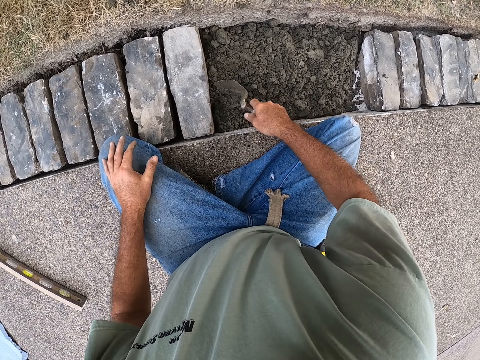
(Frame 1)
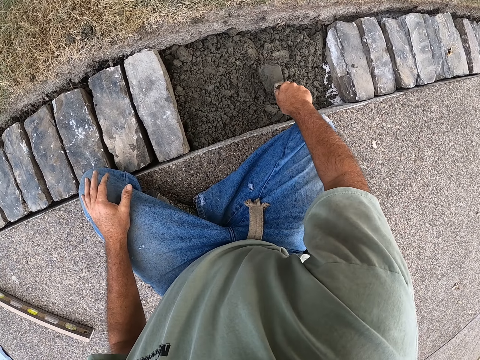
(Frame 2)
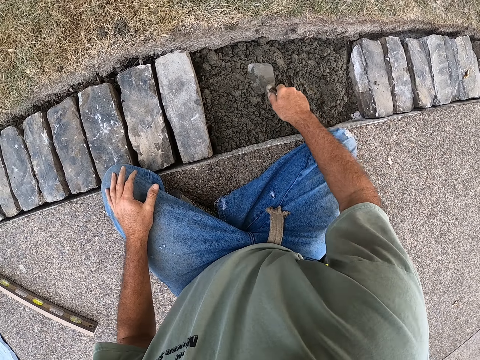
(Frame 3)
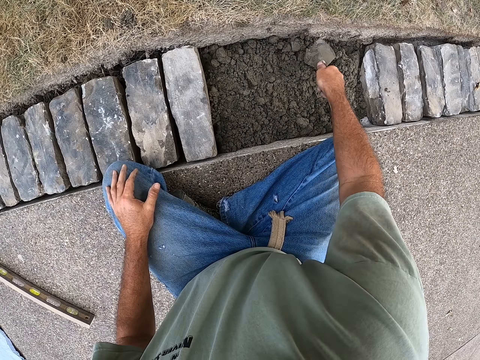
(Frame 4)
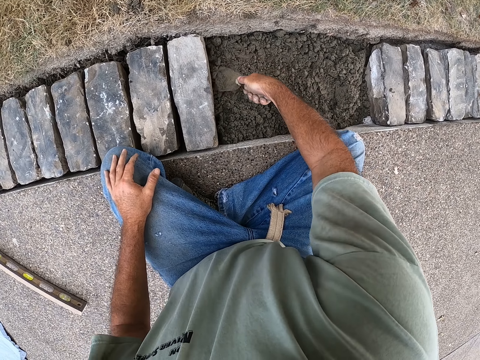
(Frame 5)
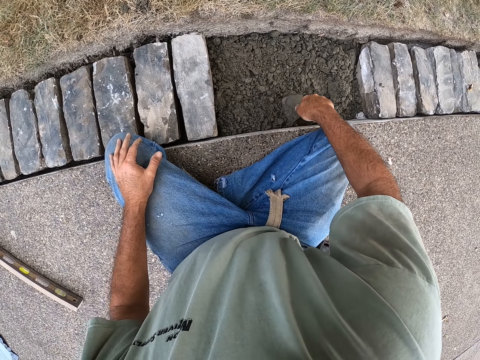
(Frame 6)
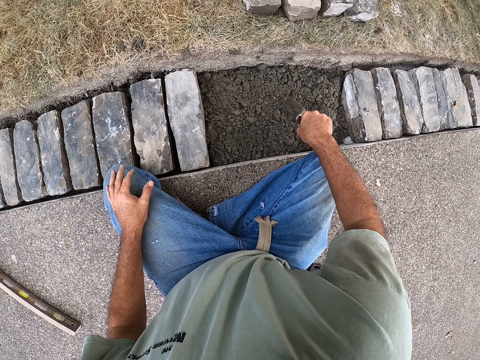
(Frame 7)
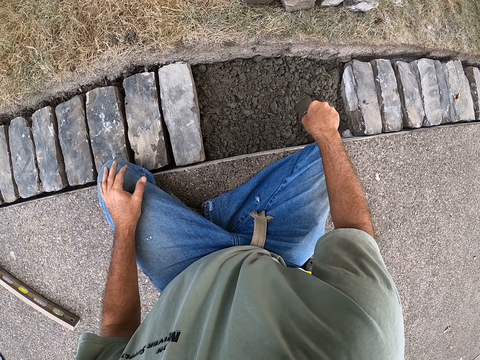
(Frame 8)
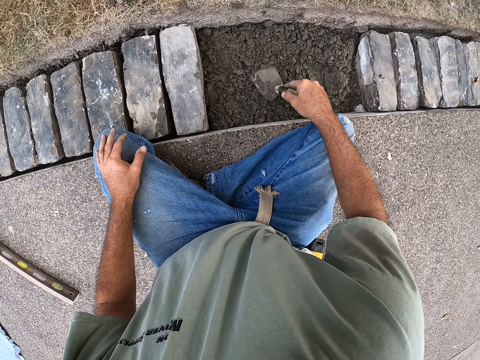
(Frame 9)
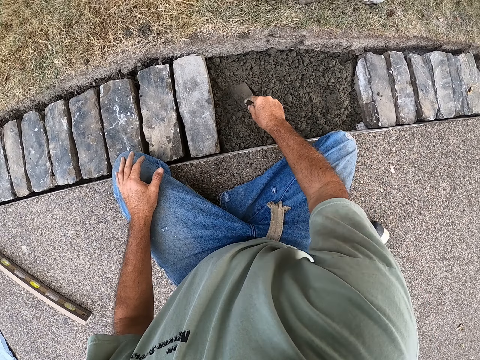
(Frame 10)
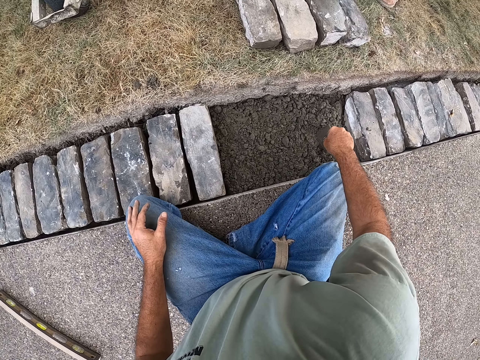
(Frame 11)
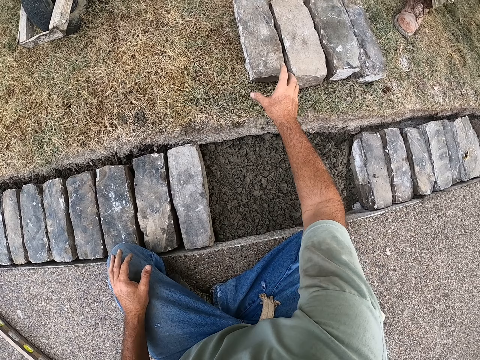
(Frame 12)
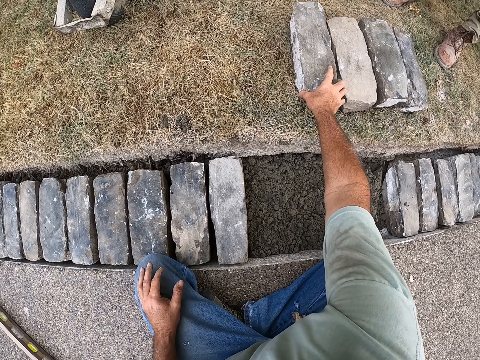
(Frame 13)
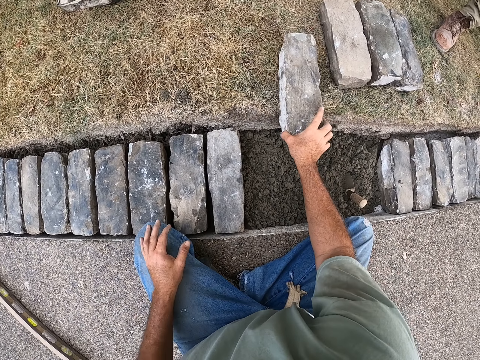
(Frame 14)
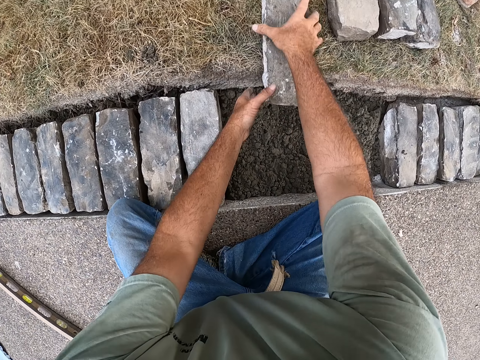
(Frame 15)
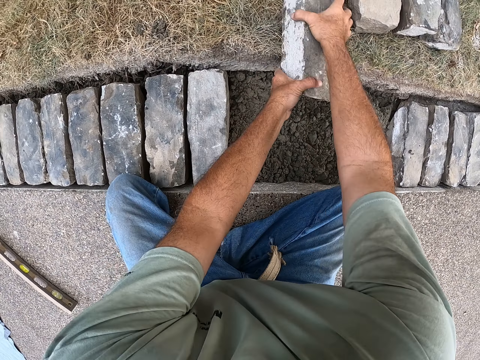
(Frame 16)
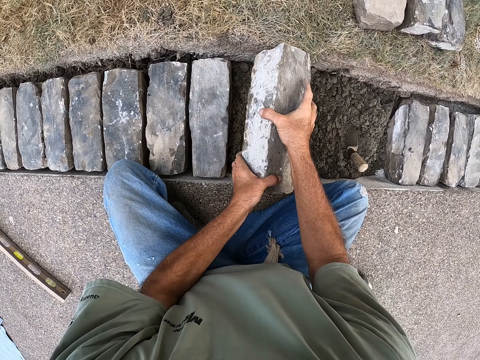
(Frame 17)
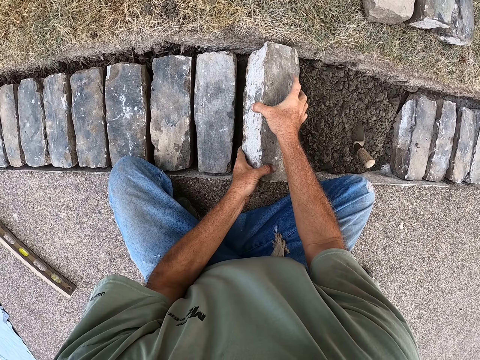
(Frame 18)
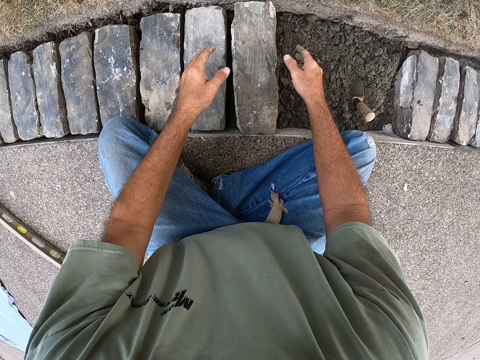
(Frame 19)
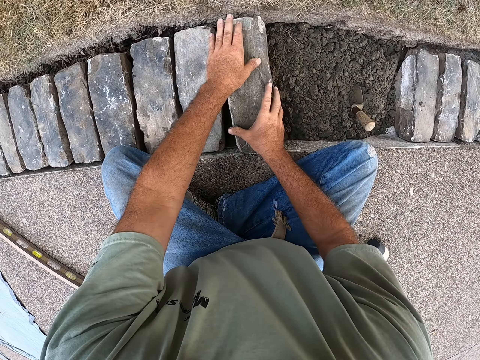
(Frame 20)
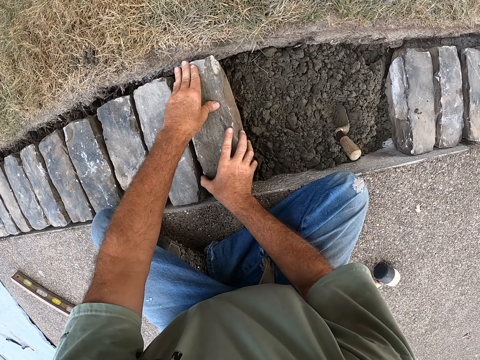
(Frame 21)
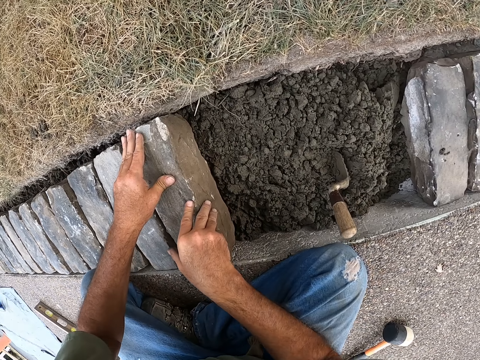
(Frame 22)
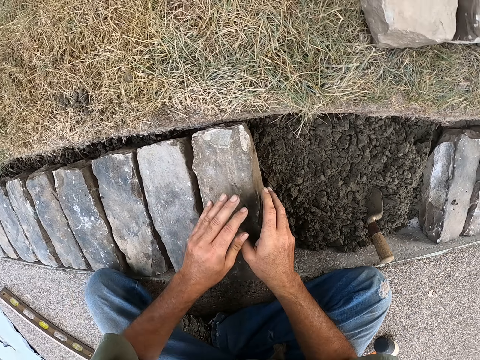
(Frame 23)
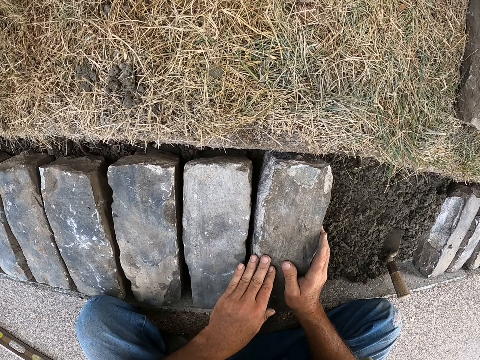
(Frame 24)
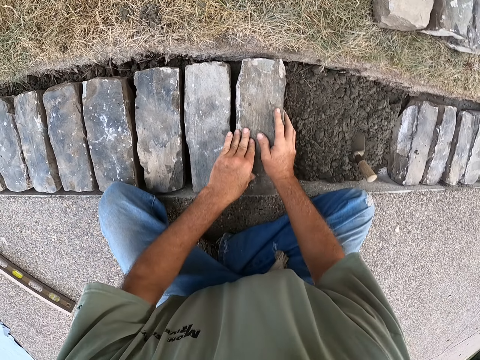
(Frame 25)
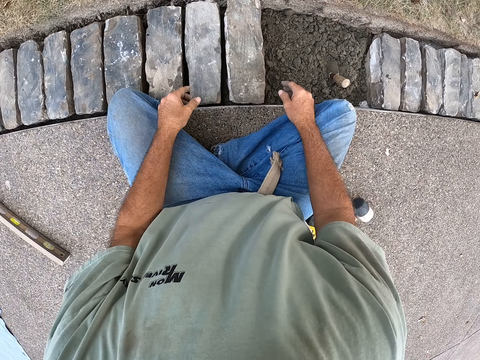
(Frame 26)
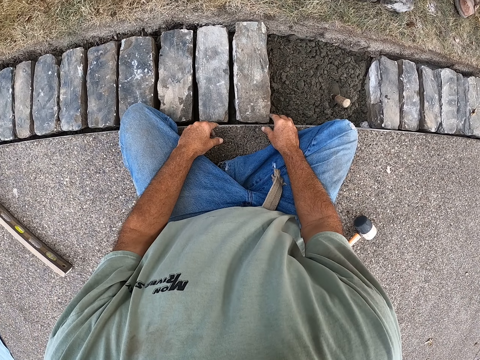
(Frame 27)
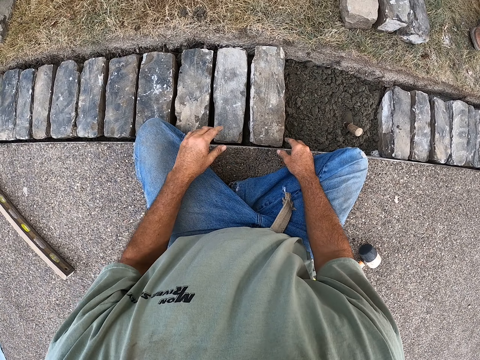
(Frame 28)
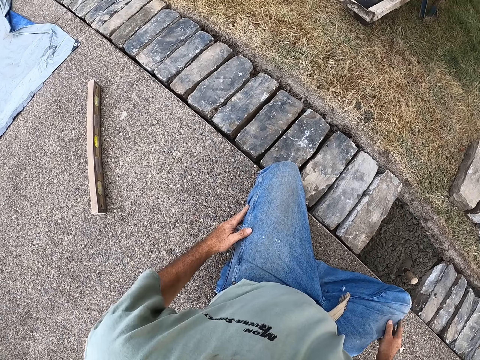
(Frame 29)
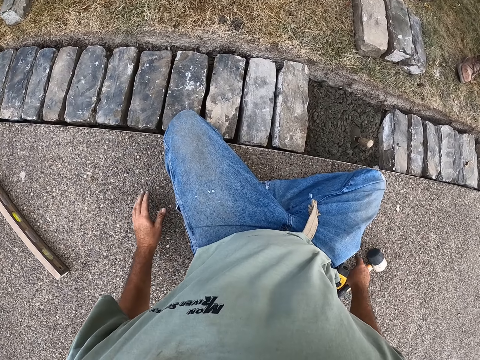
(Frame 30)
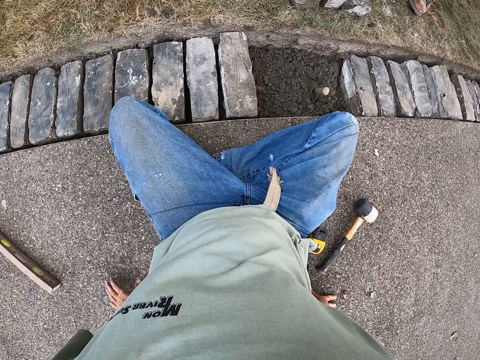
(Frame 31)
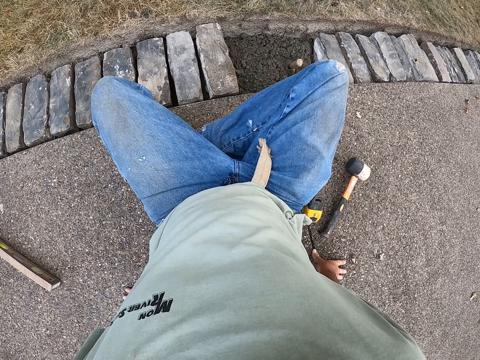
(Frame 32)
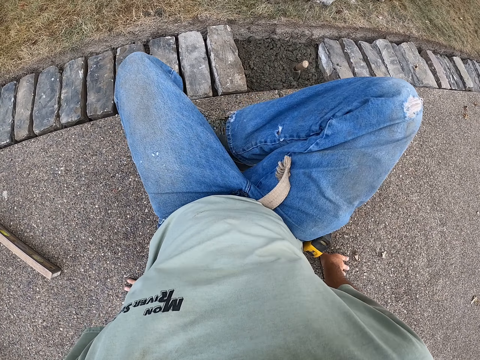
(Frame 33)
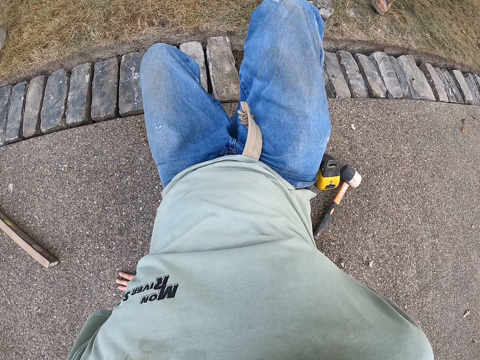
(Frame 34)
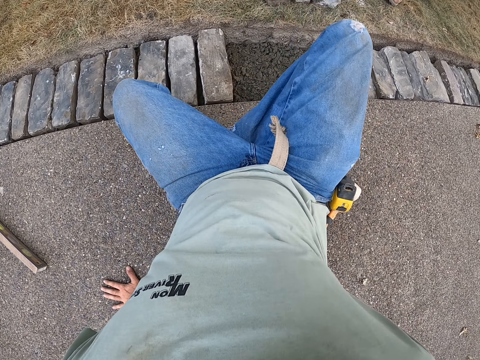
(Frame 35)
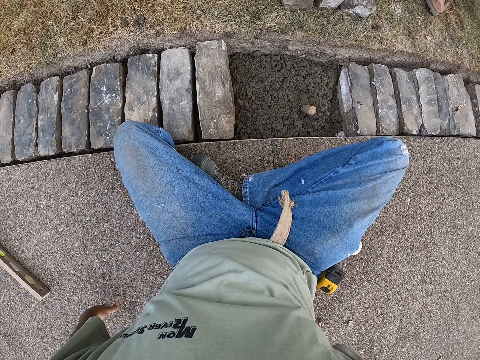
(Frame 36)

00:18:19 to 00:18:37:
The camera wearer levels the ballast with a trowel. They put the trowel on the ballast. They pull a concrete block with the right hand from the ground. They pull the concrete block with both hands. They put the concrete block on the ballast. They push the concrete block on the ballast. They move the hands. They stretch a little.

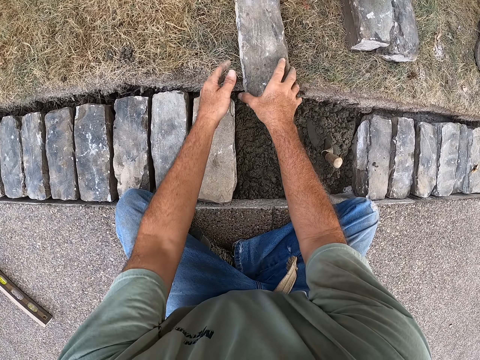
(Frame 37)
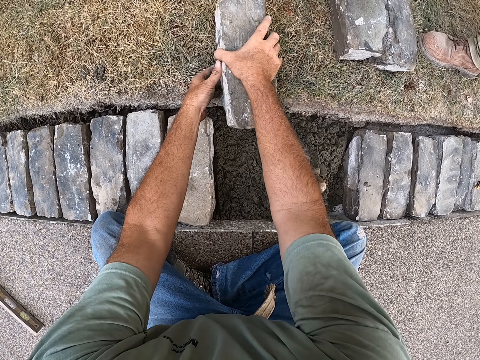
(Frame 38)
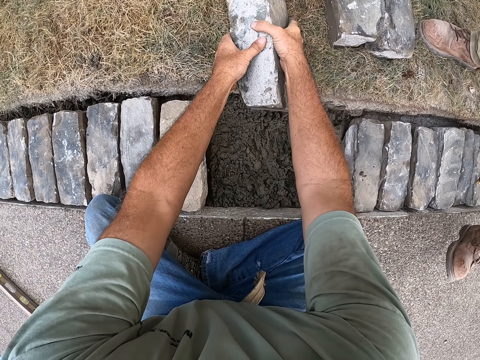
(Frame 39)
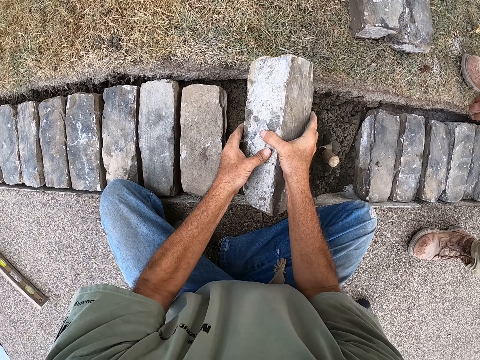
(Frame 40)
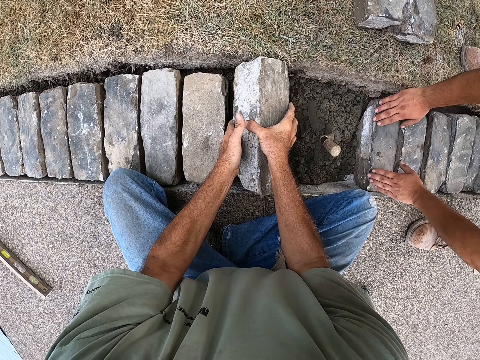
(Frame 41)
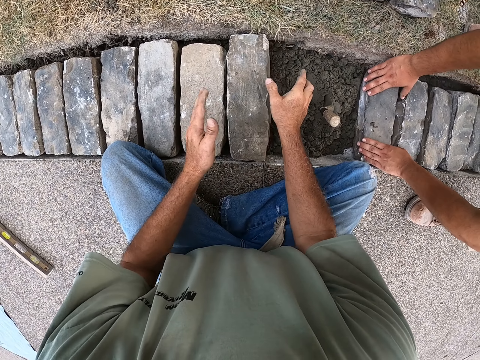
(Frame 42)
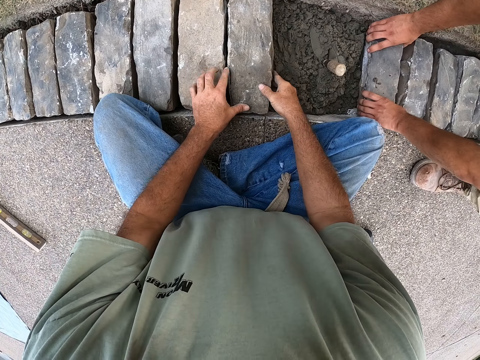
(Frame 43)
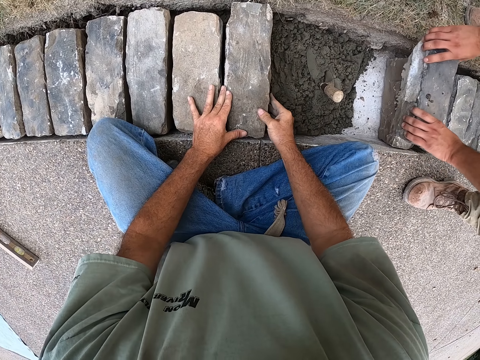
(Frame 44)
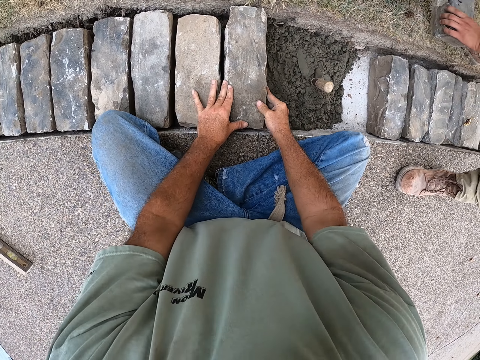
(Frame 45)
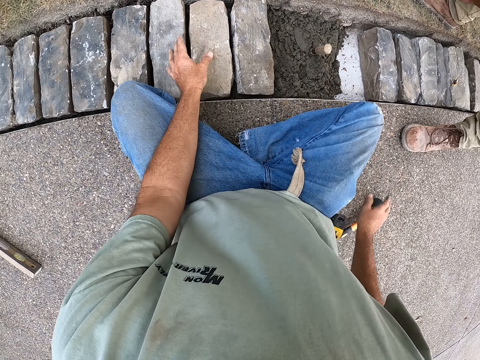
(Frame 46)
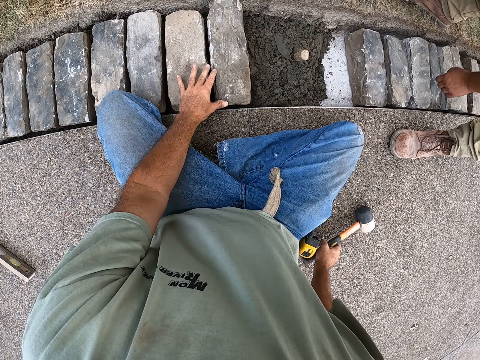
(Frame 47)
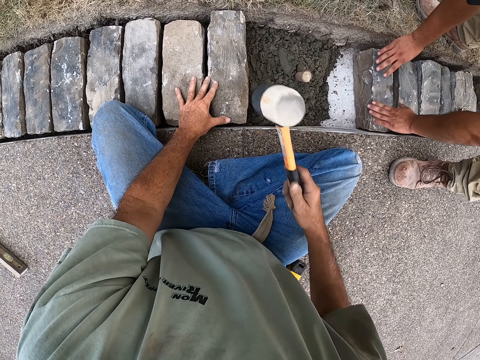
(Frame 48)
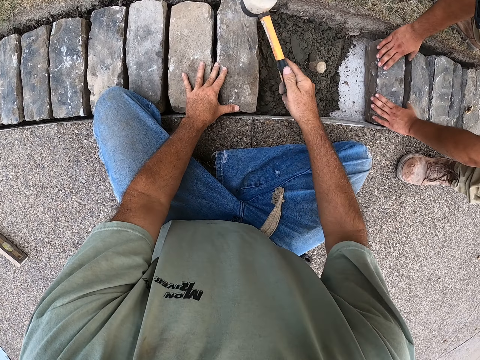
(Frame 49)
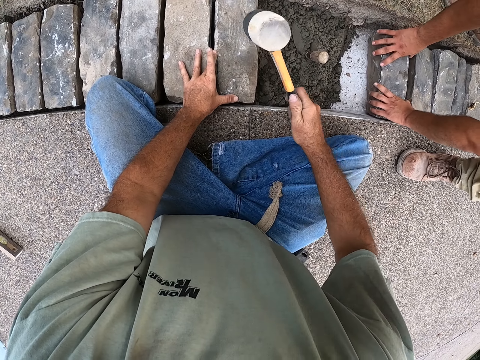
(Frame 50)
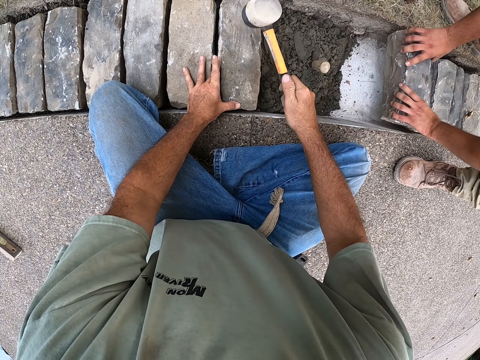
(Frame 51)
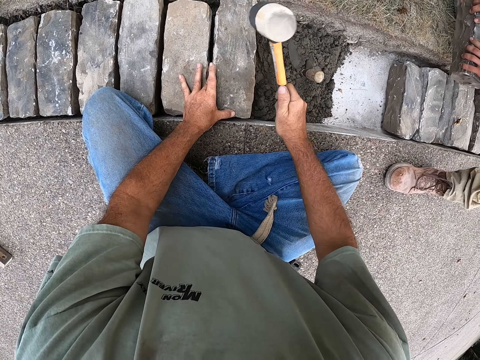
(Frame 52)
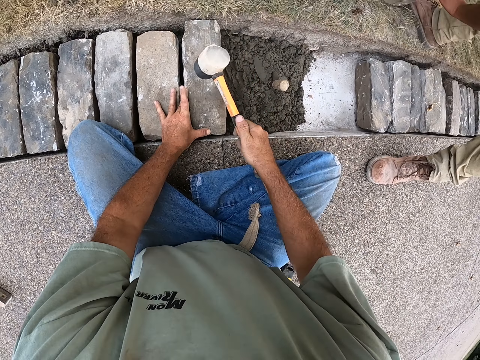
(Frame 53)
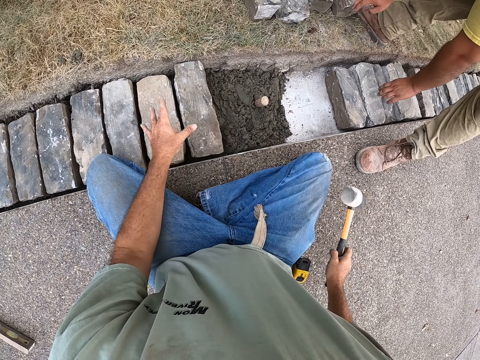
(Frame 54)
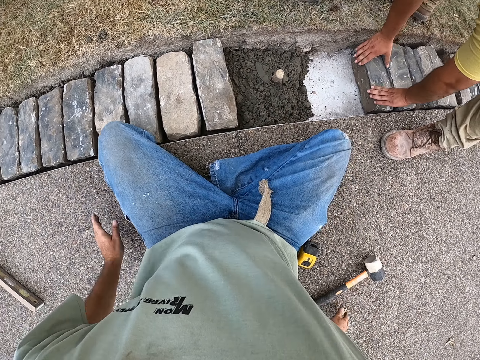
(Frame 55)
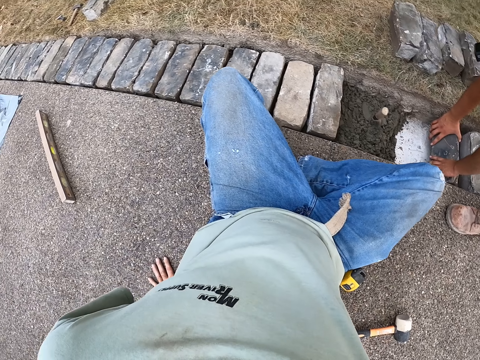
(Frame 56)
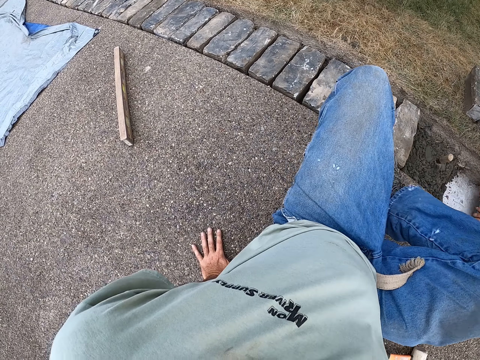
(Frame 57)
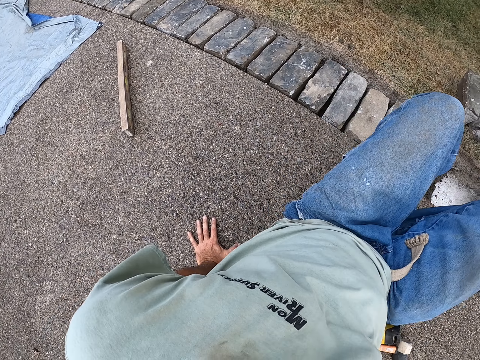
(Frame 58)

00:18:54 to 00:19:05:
The camera wearer pulls a concrete block with the right hand from the ground. They hold the concrete block with both hands. They drop the concrete block on the ballast. A man picks a concrete block with both hands and drops aside the concrete block. The camera wearer picks a concrete hammer with the right hand from the ground. They hit the concrete with the hammer. They drop the hammer on the ground. The man removes the bricks from the hole.
